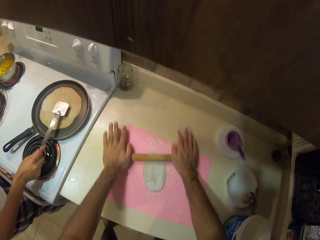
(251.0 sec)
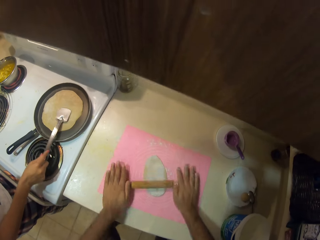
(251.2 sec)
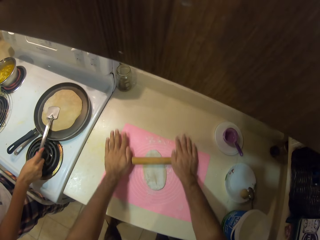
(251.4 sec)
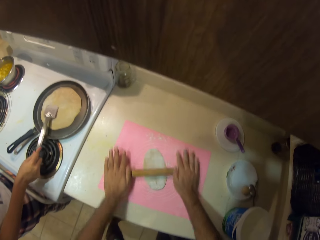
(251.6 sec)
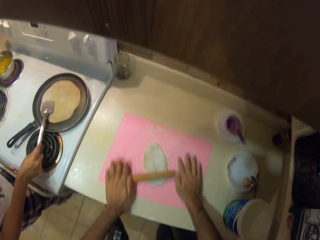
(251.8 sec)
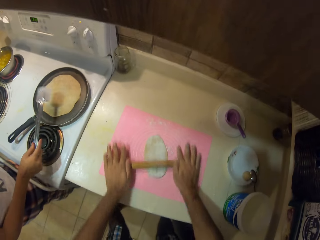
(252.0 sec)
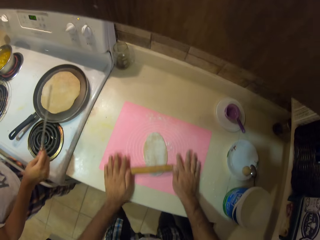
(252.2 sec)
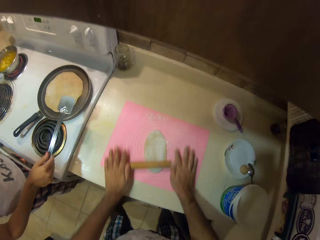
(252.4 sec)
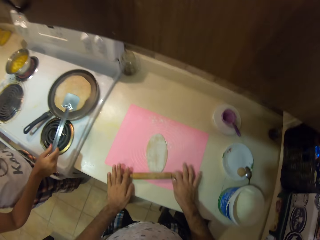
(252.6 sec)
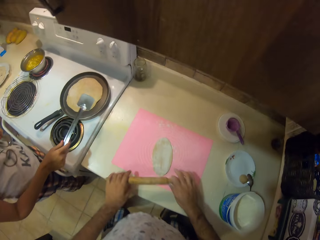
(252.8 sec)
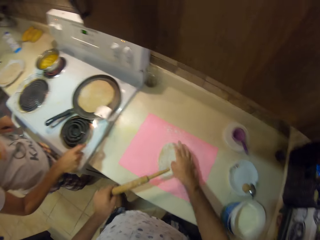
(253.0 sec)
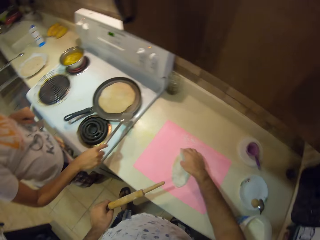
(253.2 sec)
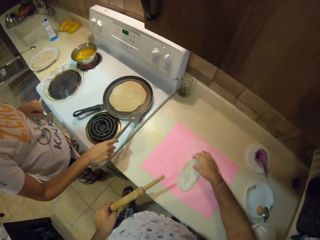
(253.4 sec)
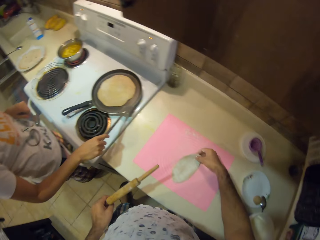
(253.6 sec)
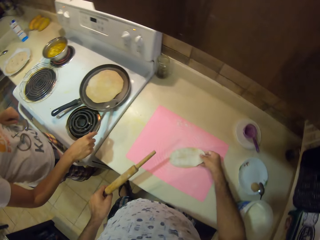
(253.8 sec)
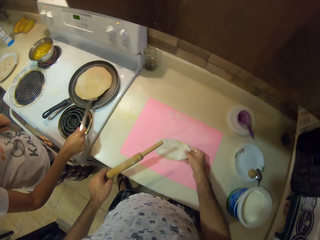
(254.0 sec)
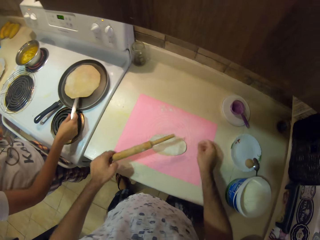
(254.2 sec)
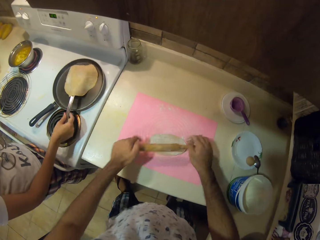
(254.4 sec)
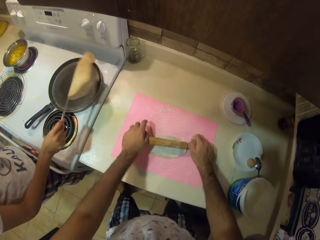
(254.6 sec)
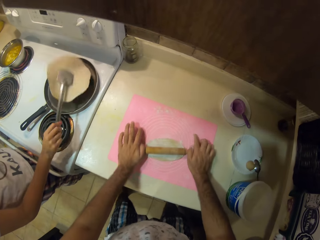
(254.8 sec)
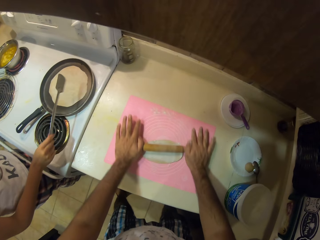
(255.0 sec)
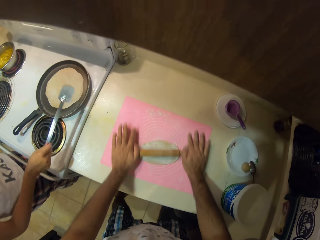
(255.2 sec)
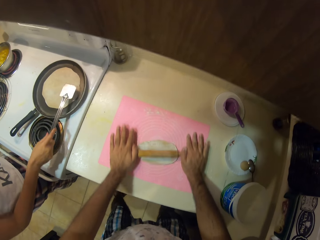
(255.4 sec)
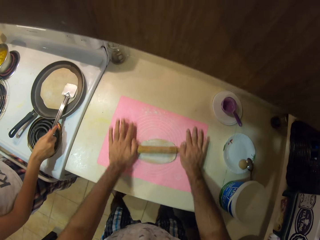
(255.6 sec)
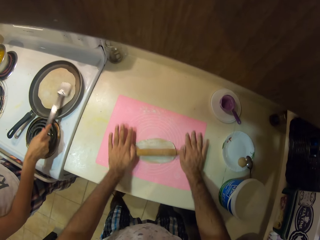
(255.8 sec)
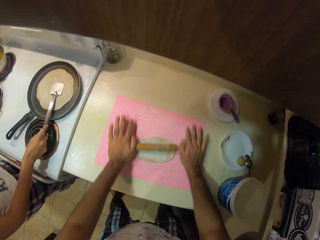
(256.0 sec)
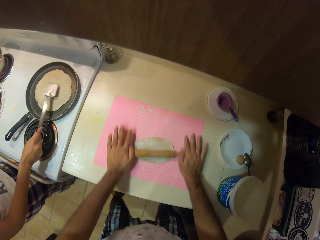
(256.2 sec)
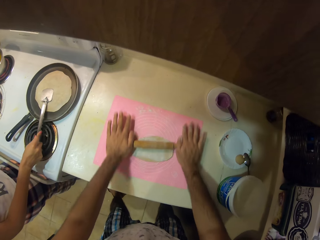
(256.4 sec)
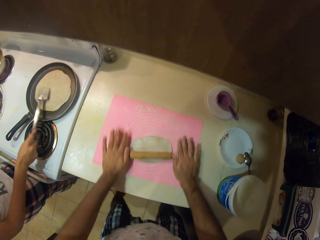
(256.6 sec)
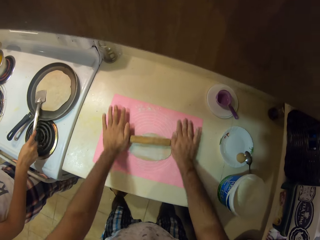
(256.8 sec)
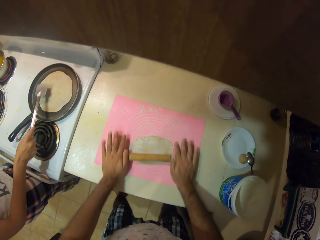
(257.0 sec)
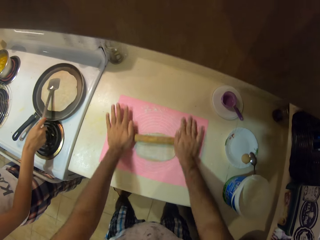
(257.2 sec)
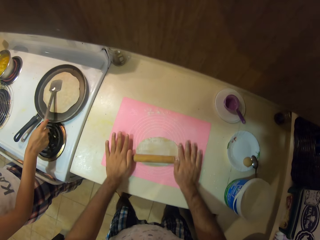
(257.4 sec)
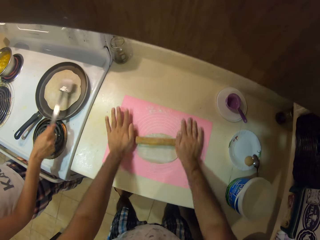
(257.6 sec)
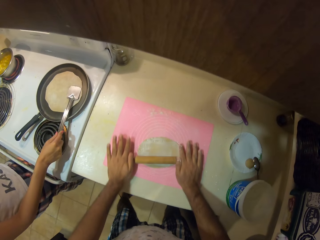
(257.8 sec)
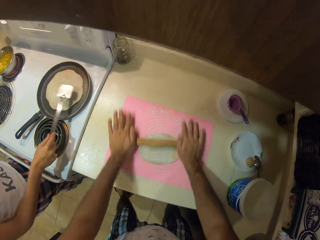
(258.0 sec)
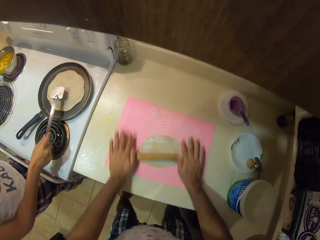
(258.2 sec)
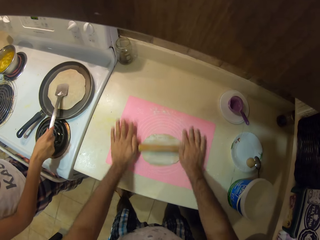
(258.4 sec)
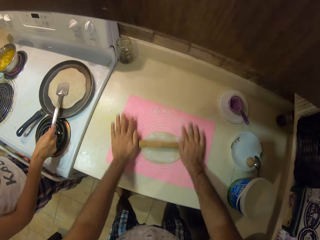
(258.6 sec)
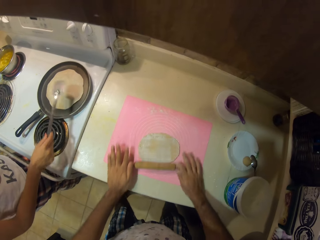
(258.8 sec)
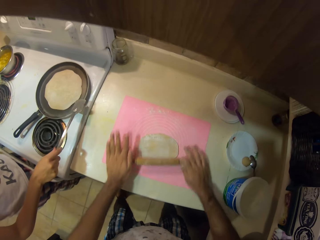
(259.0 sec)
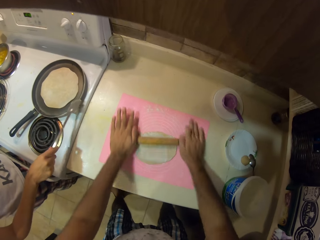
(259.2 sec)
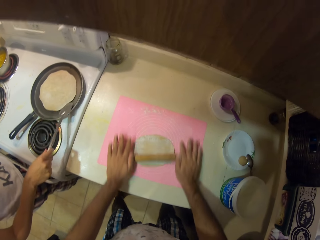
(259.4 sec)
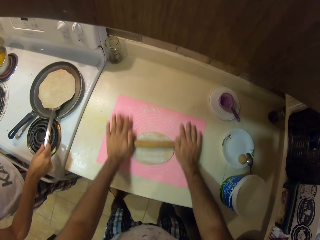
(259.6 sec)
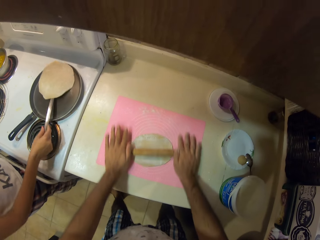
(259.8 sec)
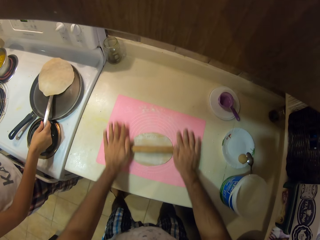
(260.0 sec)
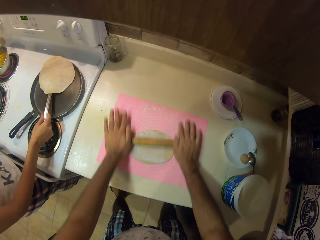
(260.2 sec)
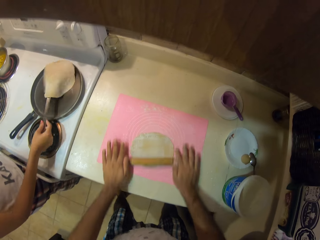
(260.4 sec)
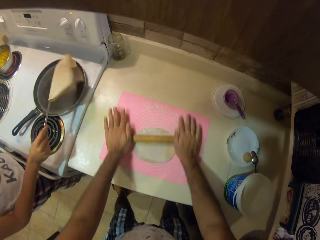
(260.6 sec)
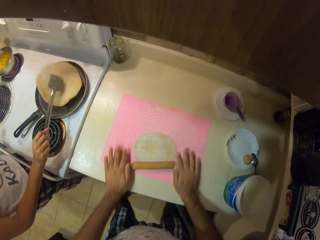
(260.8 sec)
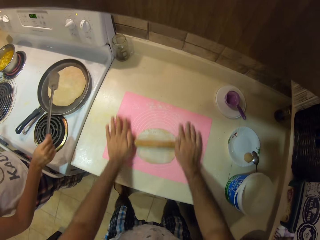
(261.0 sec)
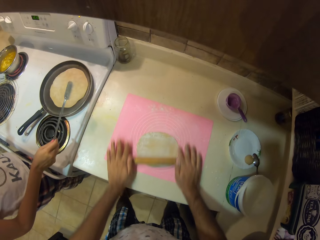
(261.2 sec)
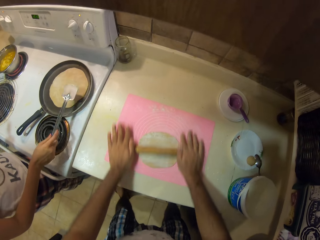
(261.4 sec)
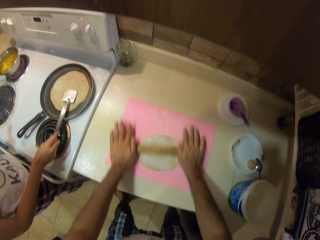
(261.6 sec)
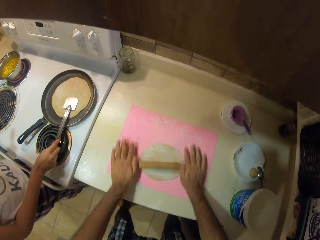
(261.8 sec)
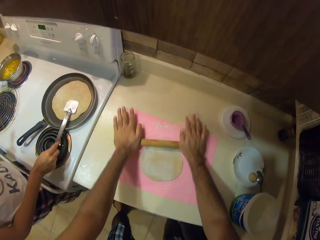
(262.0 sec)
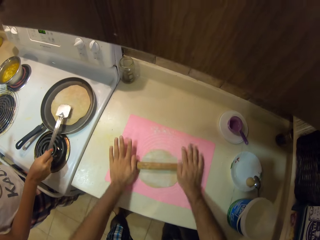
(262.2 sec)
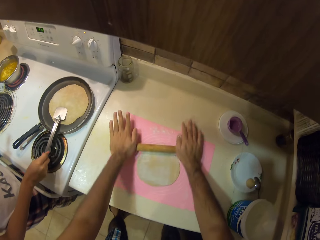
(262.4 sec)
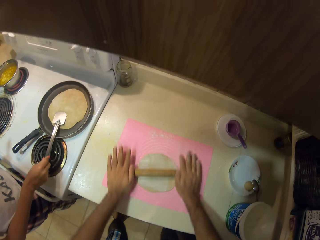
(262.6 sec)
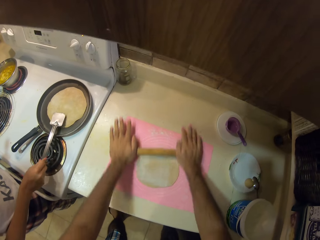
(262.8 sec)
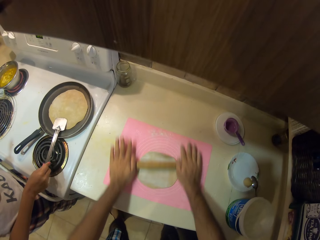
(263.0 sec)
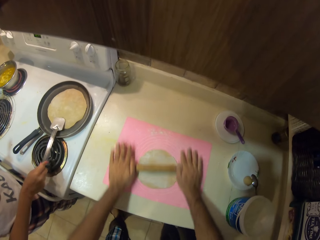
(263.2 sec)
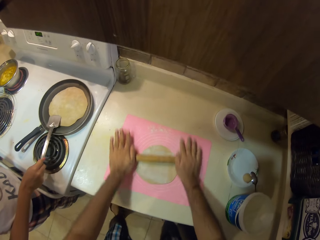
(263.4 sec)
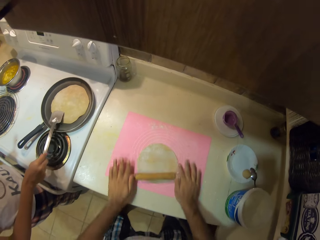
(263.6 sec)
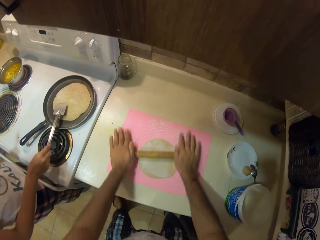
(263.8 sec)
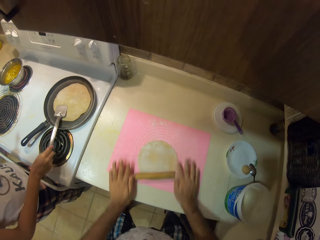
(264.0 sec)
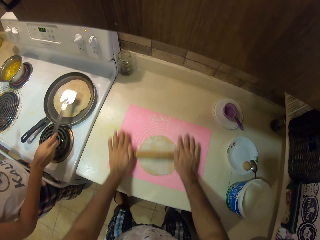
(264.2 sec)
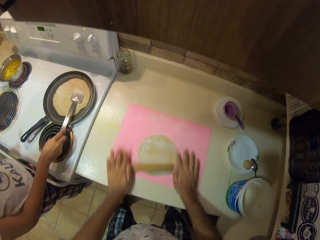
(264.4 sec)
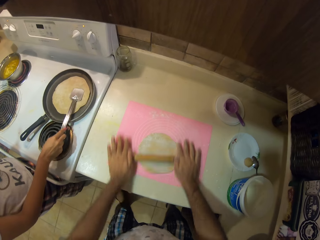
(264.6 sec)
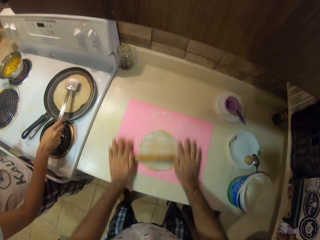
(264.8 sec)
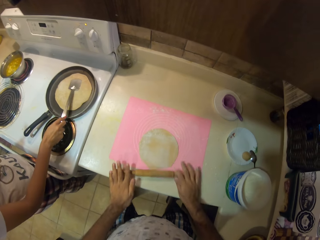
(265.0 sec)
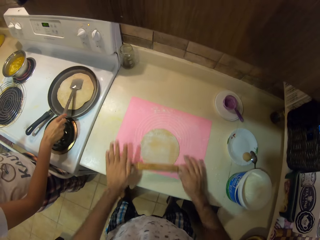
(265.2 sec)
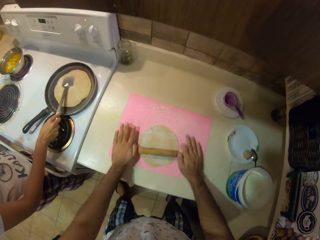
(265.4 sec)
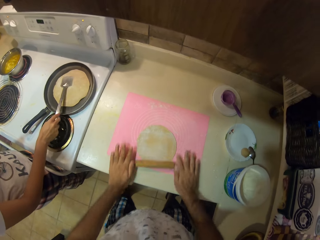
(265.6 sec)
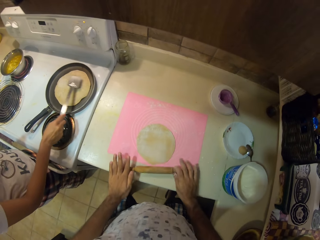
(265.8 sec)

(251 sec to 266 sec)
A woman presses the dough with a turner. The camera wearer rolls the dough with a rolling pin. They adjust the dough and rotate the dough. The woman flips the bread. The camera wearer rolls the dough with the rolling pin. The woman presses the dough with the turner. The camera wearer rolls the dough with the rolling pin. The woman presses the dough with the turner. The camera wearer rolls the dough with the rolling pin. The woman turns the dough with the turner. The camera wearer rolls the dough with the rolling pin. The woman presses the dough with the turner. The camera wearer rolls the dough with the rolling pin.

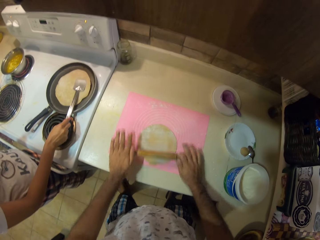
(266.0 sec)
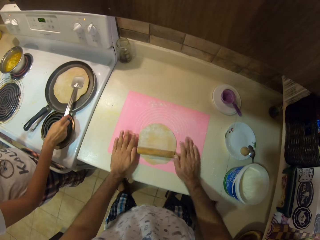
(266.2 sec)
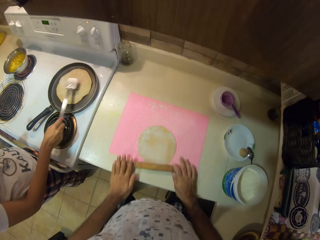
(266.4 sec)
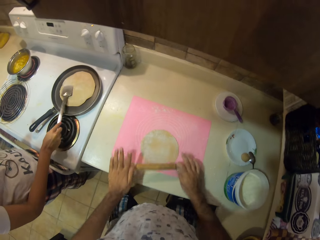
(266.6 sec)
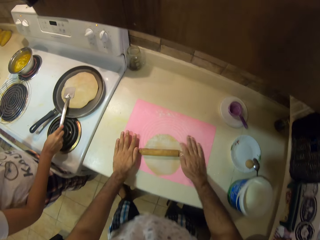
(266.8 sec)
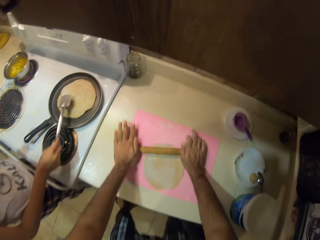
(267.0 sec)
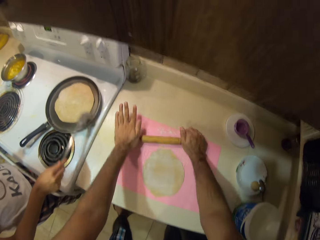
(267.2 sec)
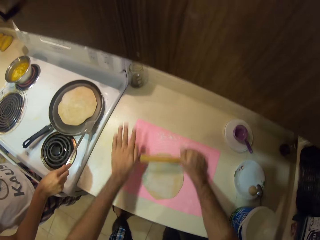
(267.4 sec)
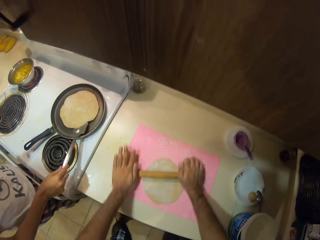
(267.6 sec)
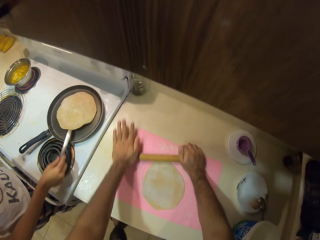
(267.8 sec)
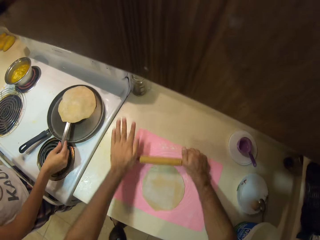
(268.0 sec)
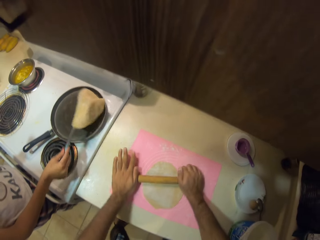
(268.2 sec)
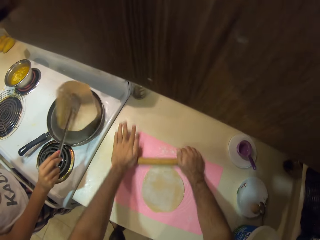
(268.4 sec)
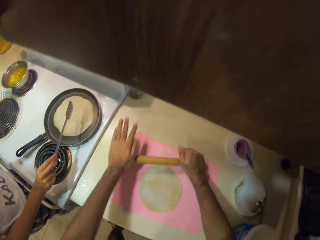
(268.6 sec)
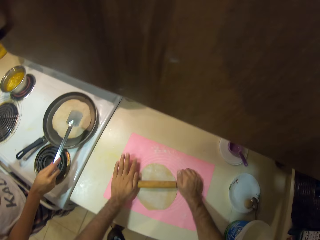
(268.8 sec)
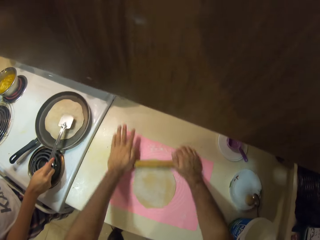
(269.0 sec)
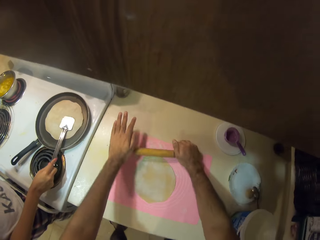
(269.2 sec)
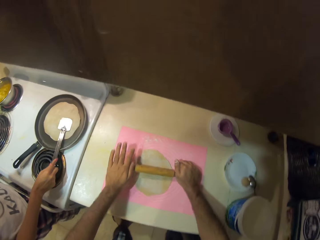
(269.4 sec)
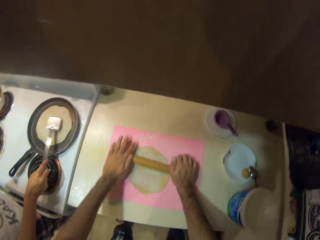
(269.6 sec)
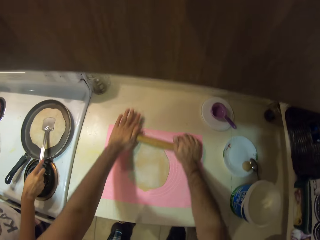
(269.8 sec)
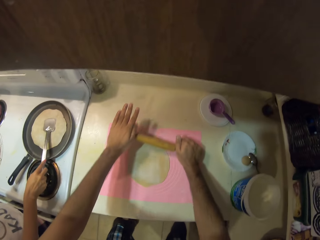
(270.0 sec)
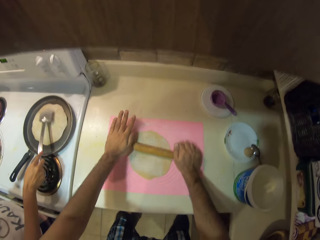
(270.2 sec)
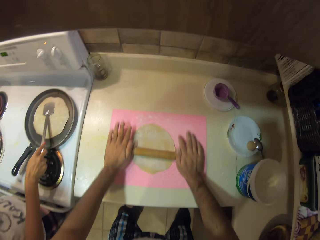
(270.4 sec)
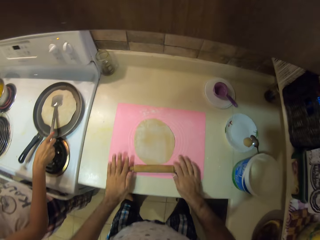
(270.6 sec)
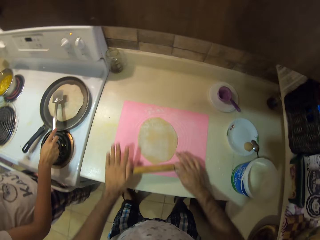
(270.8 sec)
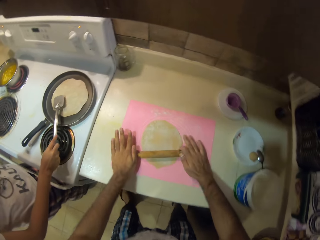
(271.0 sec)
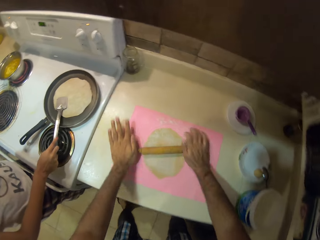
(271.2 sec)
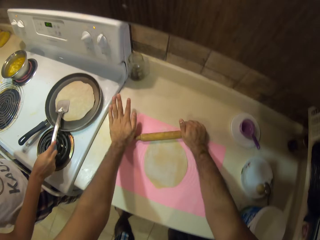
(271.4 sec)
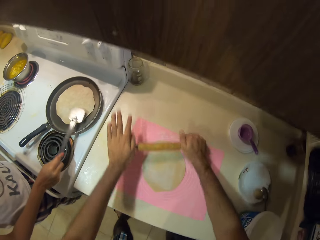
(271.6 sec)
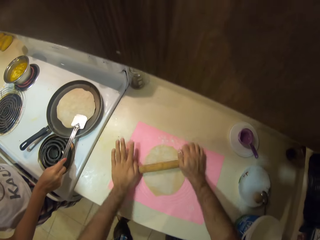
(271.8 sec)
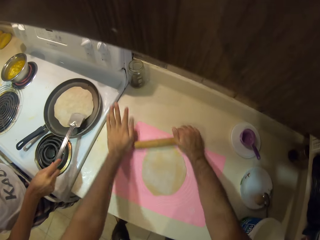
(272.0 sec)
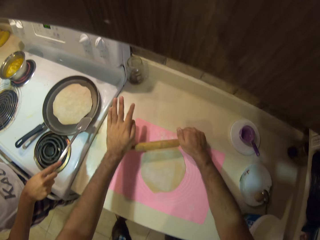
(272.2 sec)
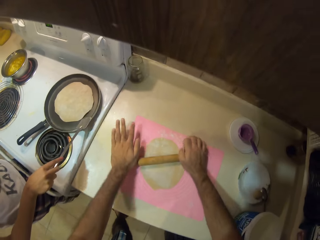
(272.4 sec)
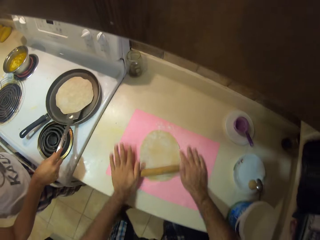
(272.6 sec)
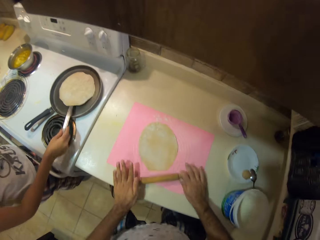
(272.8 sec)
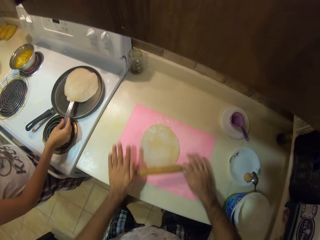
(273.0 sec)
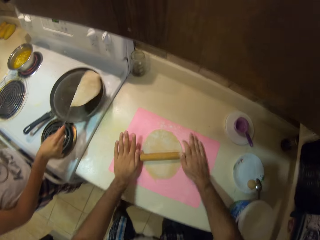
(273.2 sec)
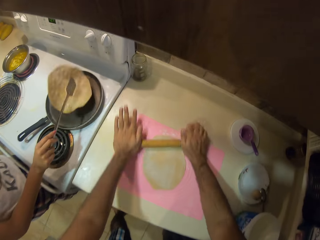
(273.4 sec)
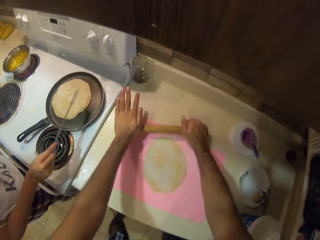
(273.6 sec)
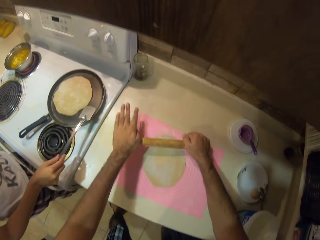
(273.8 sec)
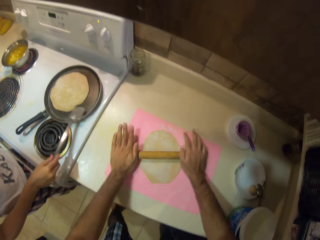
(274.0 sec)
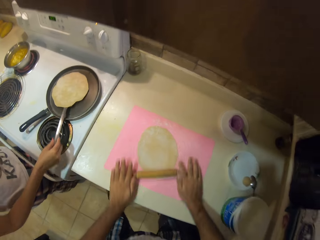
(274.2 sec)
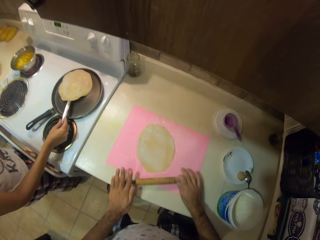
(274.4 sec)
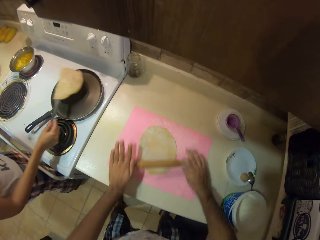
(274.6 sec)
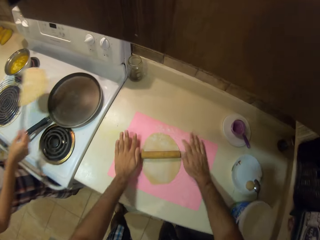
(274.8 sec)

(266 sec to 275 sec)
A woman flips the bread. The woman presses the bread. The woman turns the dough with a turner.
